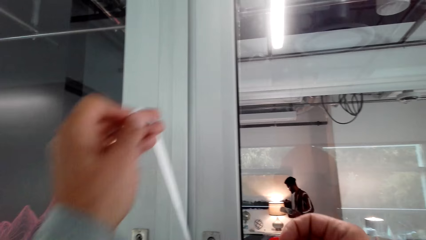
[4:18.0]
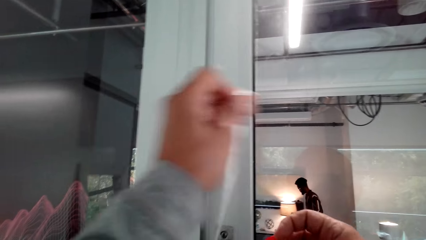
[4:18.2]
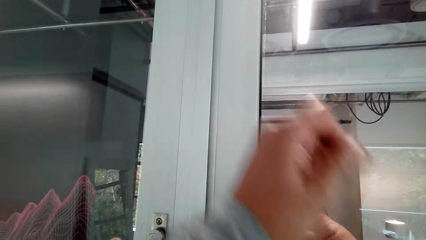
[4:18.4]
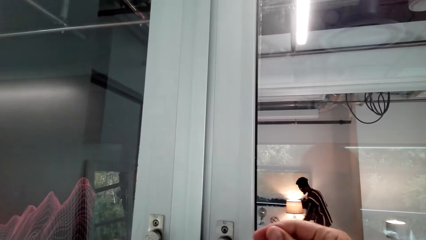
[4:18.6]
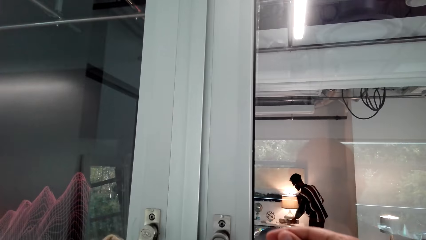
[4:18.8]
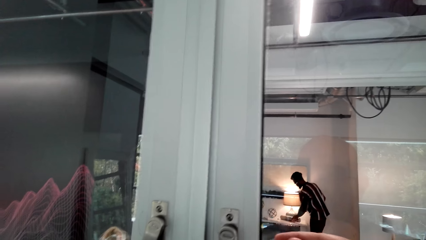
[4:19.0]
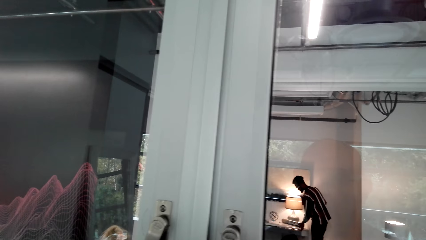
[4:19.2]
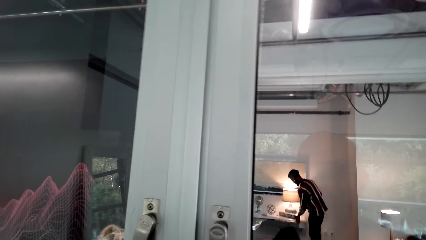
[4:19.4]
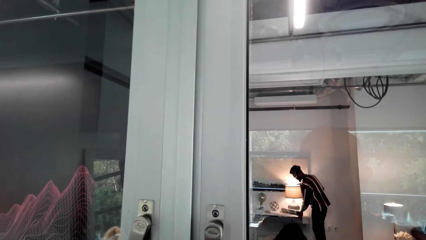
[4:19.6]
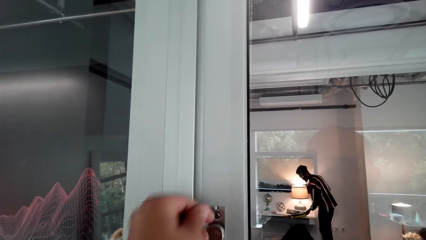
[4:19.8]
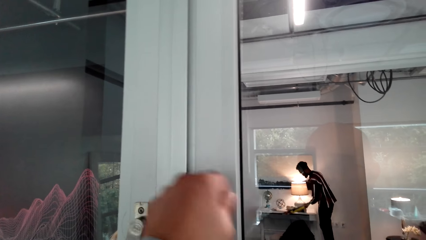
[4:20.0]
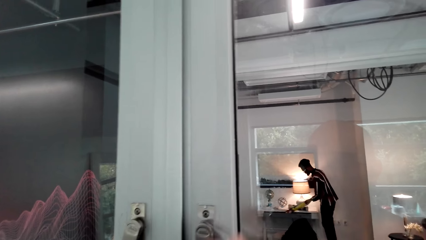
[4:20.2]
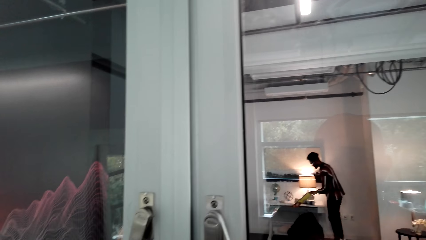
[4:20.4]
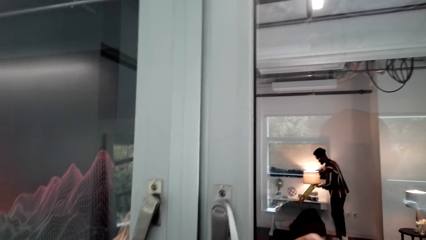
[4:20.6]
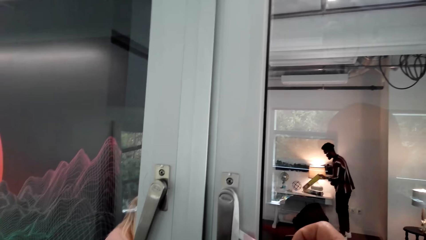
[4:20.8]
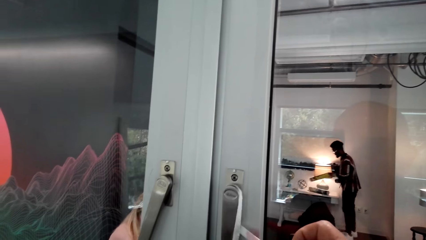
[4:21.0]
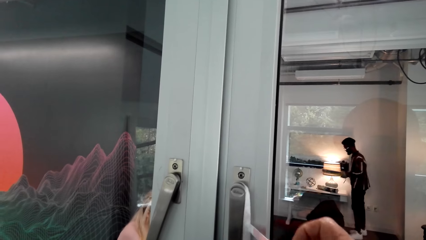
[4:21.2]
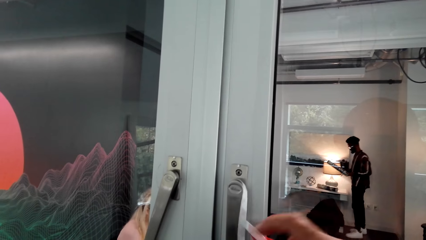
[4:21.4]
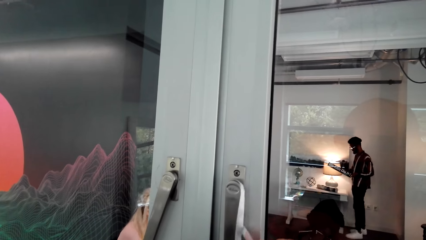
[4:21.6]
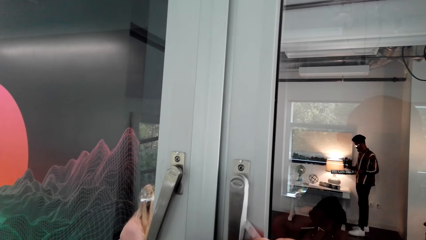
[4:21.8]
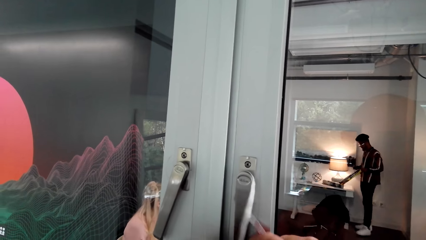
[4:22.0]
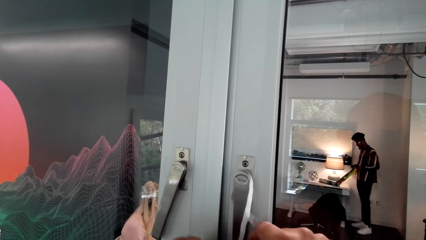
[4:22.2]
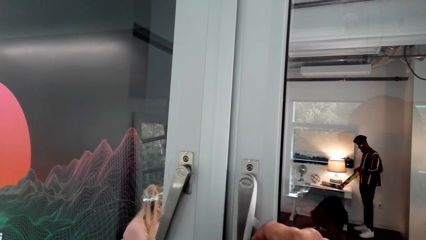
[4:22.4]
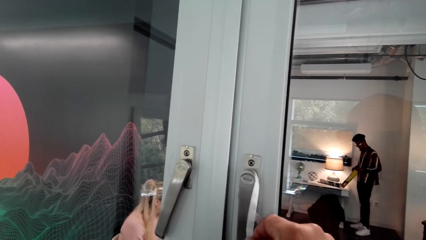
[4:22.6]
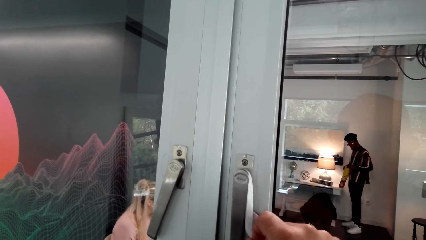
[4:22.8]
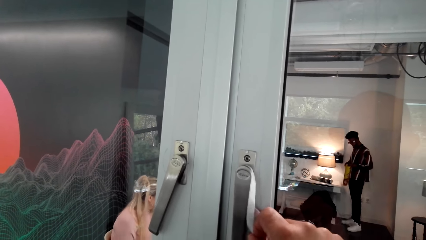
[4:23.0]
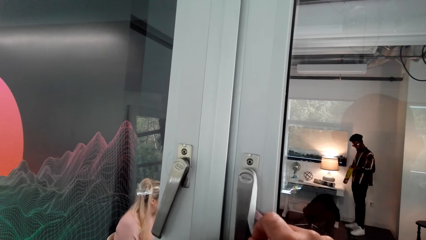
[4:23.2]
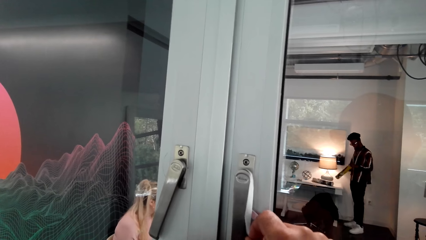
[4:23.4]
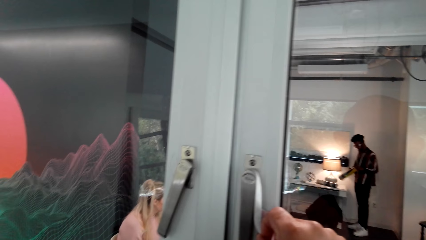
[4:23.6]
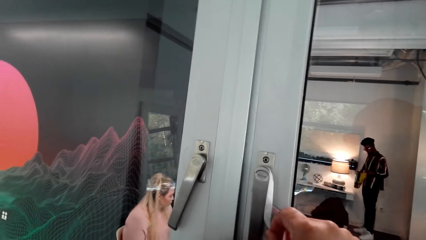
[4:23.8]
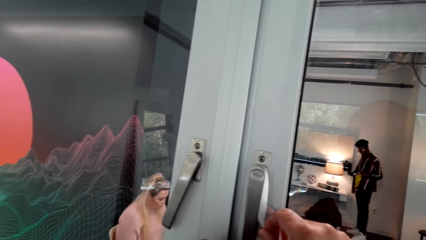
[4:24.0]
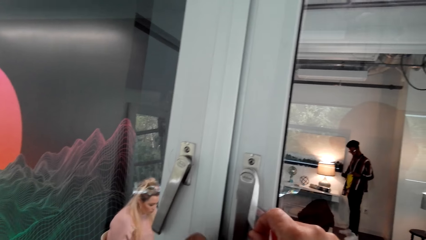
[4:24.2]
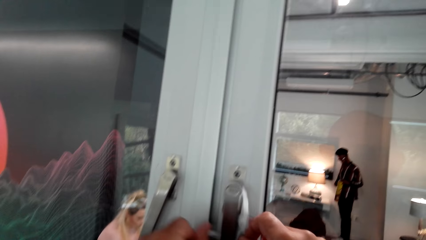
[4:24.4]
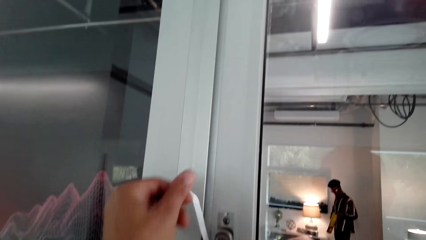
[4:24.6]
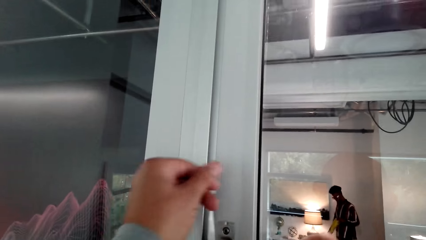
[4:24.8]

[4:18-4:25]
The camera wearer ties the strings on the door handle.

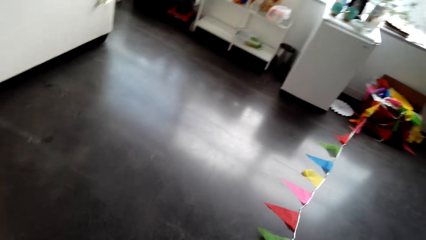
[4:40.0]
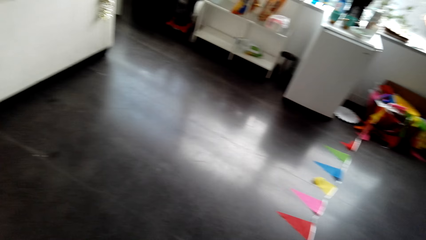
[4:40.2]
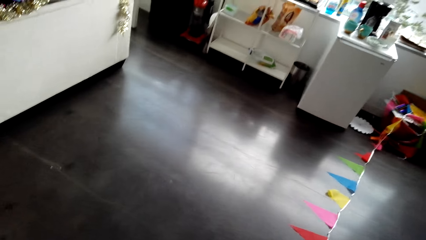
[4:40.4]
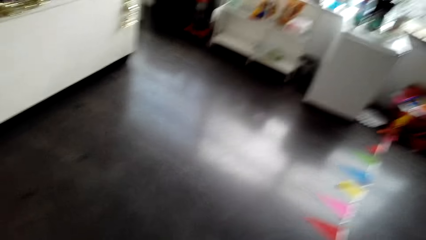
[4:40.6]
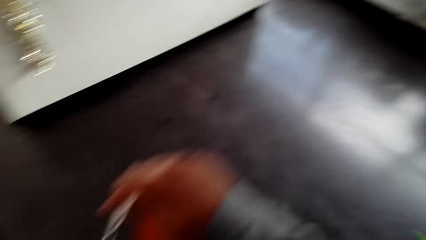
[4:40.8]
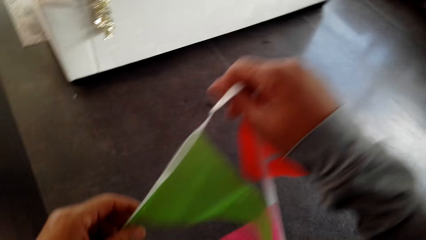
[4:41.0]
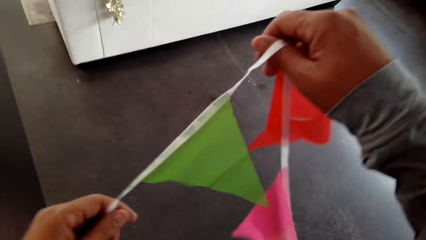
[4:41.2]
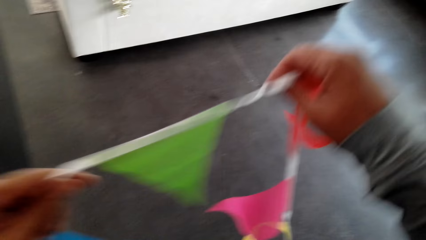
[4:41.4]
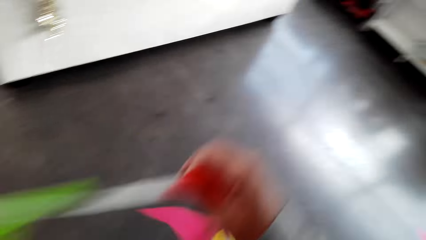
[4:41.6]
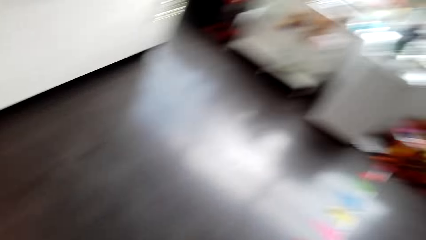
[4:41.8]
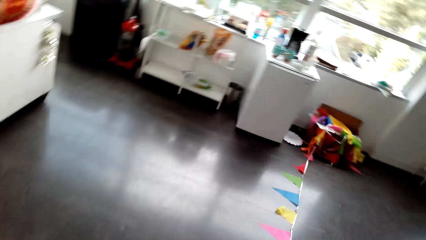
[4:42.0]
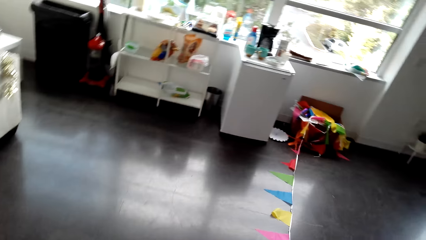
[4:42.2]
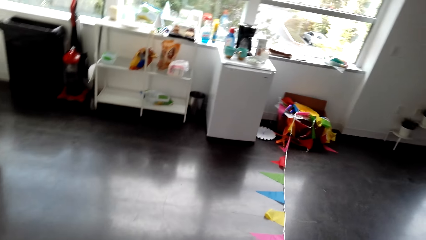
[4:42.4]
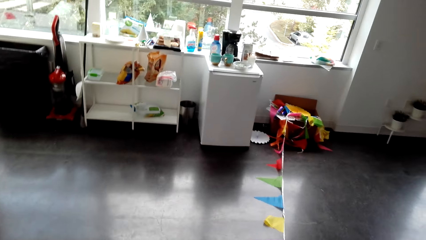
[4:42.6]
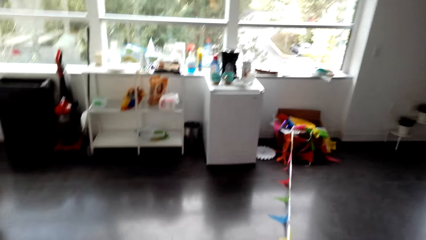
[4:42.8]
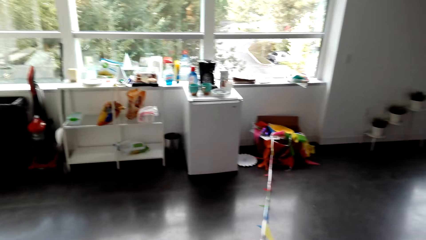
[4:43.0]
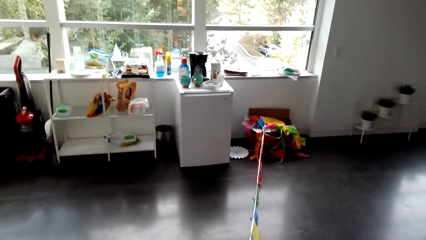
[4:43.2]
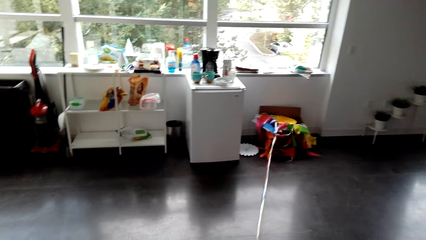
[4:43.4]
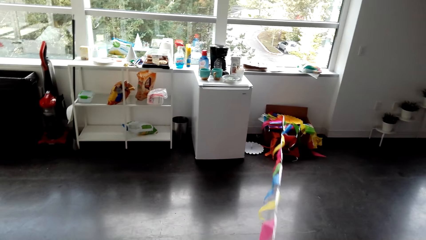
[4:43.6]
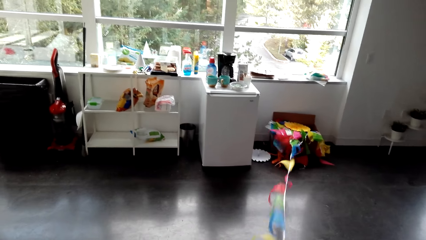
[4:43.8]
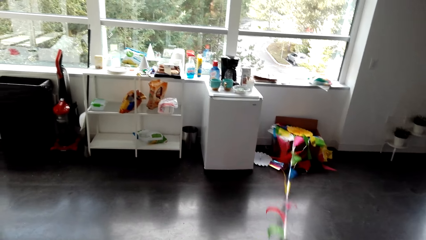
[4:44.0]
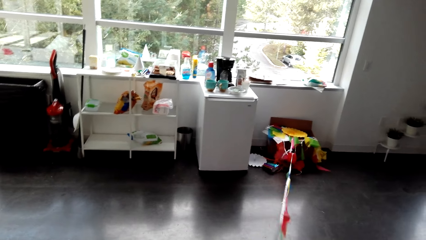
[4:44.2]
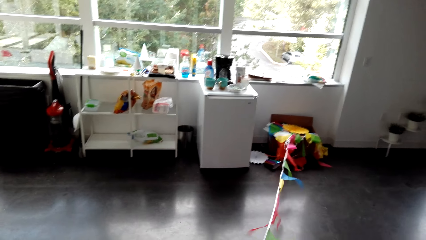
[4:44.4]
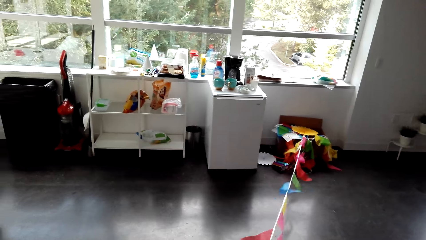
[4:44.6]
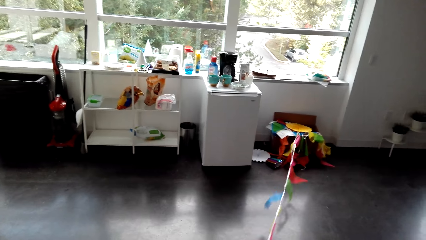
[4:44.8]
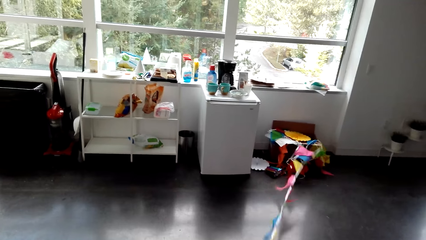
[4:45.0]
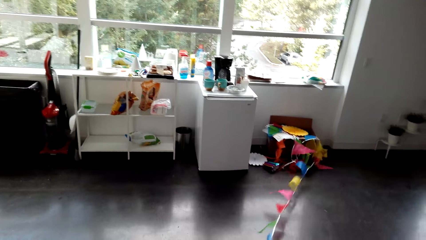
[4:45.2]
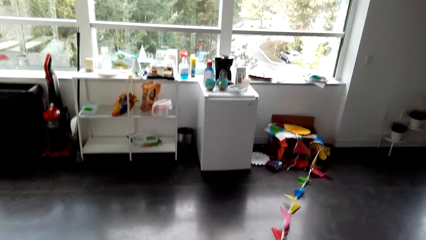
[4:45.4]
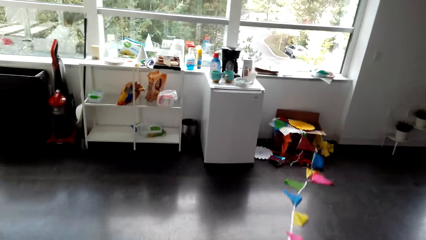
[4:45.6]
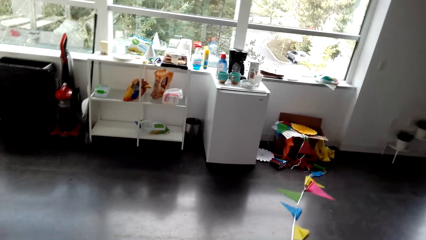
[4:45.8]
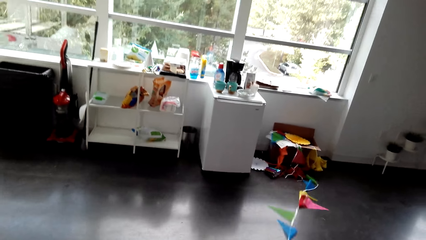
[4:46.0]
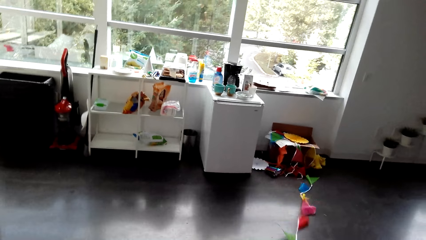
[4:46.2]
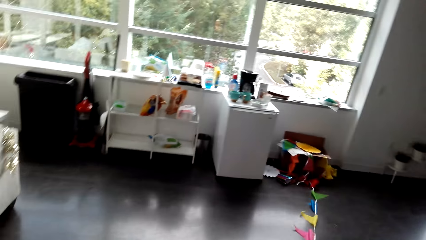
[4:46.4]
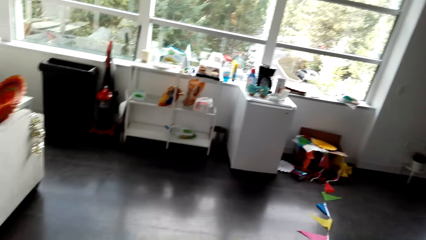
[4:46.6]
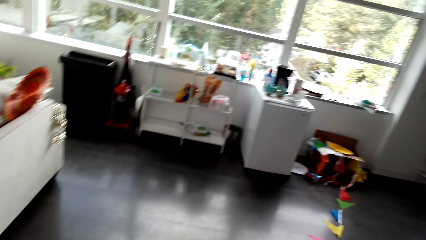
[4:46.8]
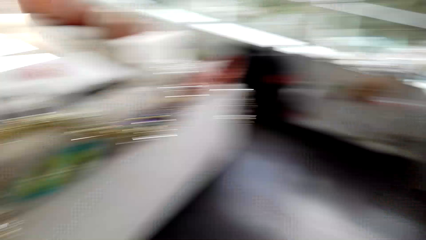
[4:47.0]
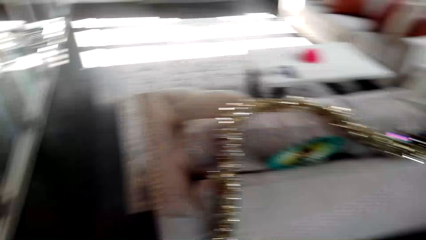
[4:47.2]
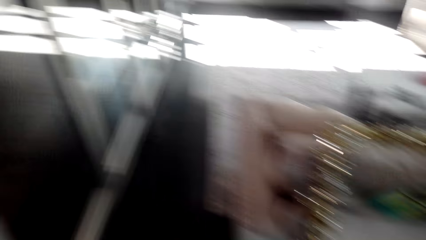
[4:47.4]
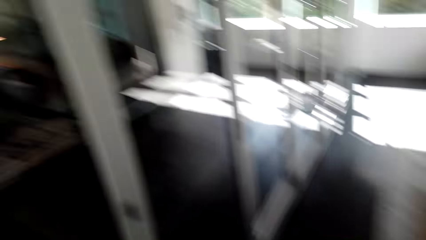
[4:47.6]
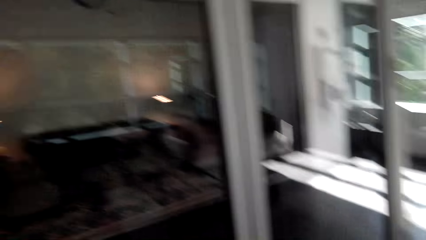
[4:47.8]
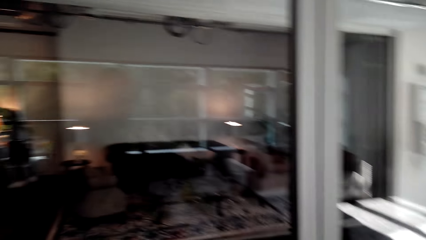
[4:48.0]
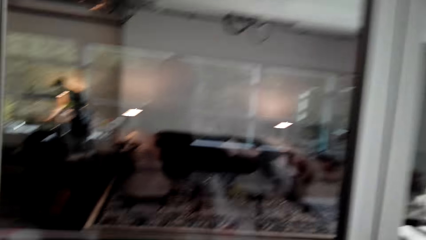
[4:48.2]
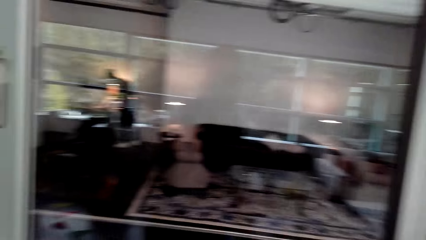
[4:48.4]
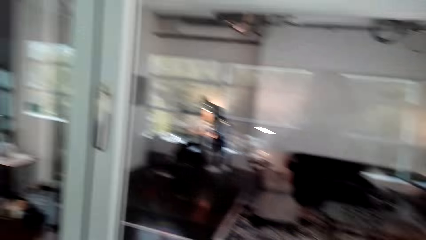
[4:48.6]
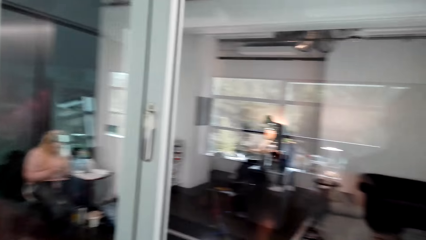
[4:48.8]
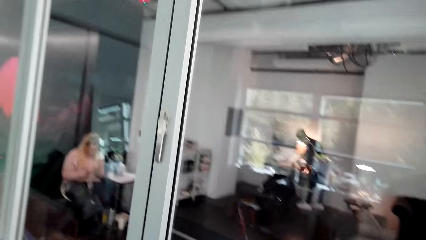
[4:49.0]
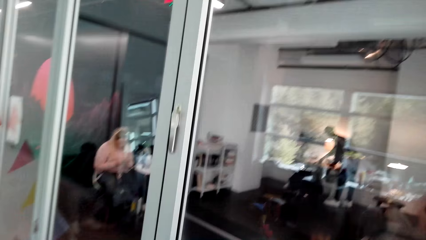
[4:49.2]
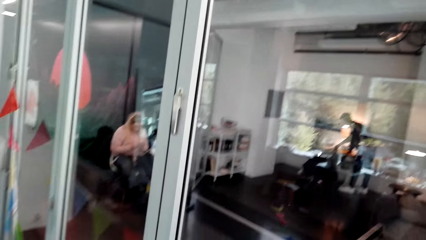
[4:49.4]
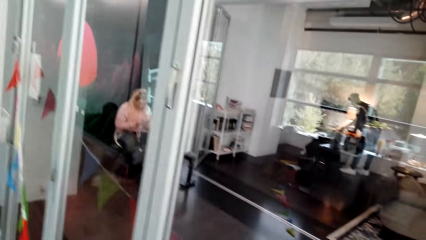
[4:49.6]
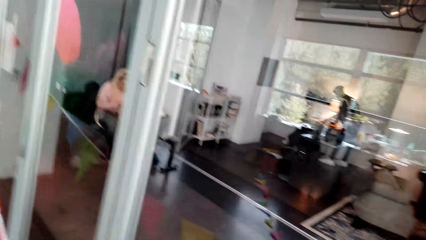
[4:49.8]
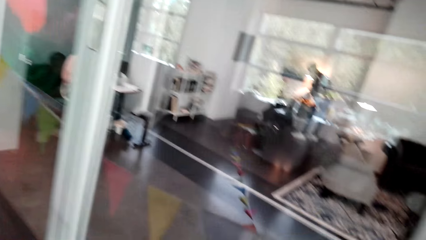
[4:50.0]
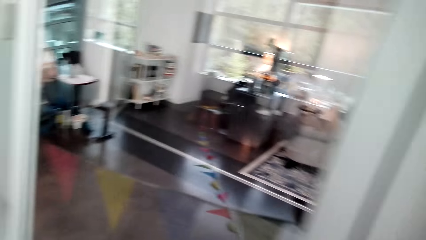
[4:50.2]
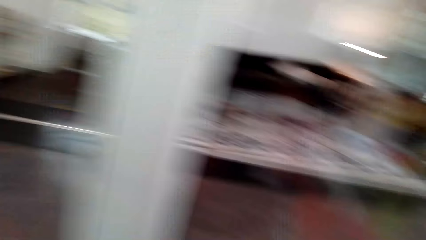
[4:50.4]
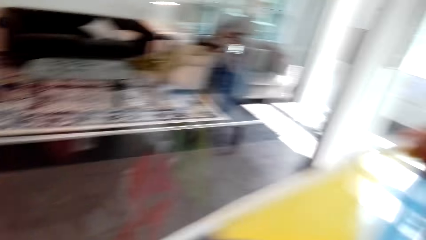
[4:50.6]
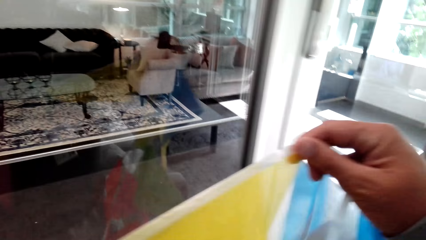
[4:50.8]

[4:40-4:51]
The camera wearer picks up another decoration. They pull decorations from the box.
